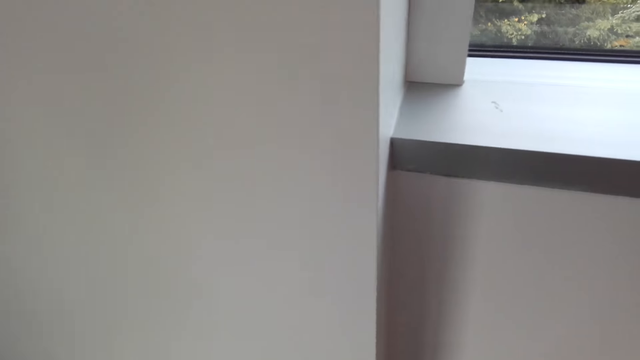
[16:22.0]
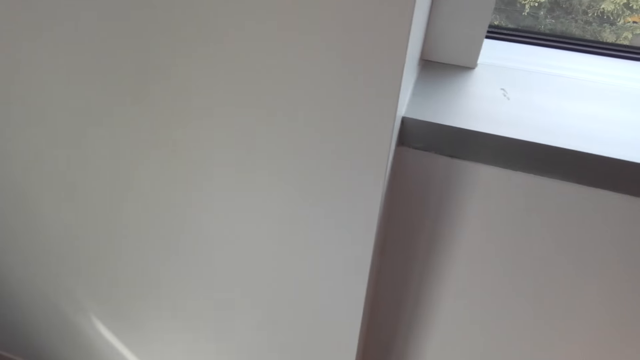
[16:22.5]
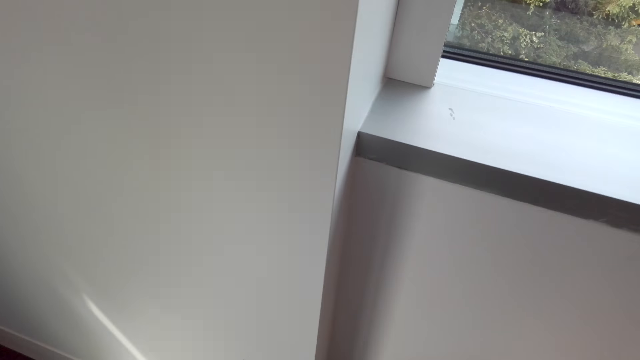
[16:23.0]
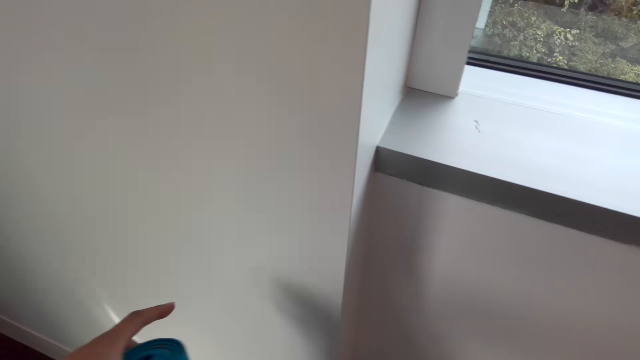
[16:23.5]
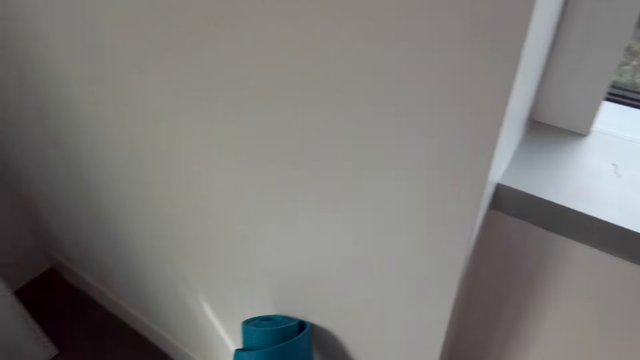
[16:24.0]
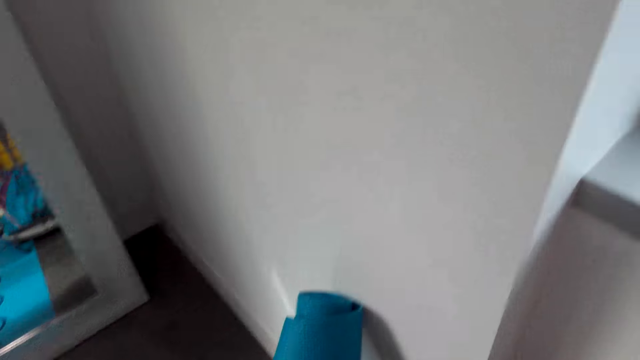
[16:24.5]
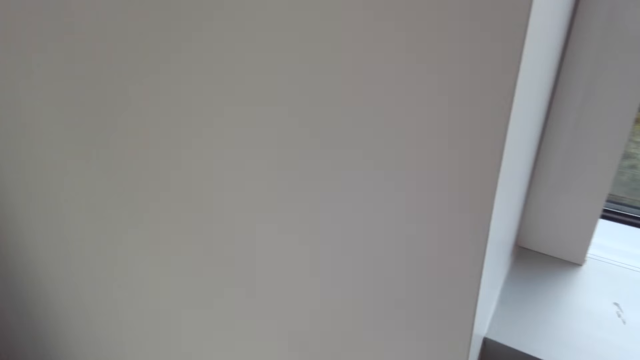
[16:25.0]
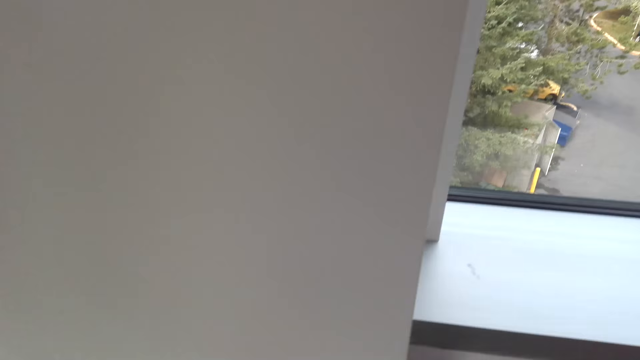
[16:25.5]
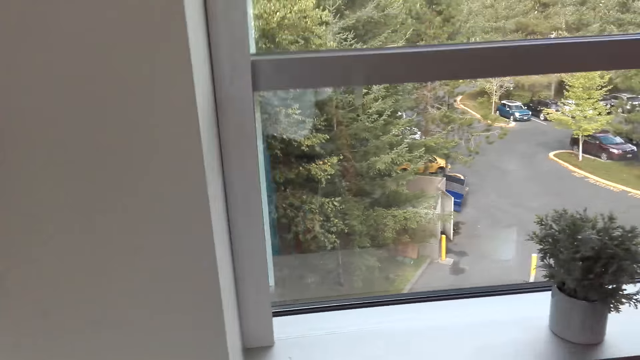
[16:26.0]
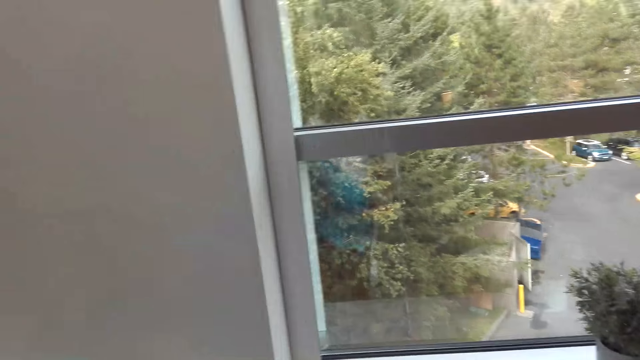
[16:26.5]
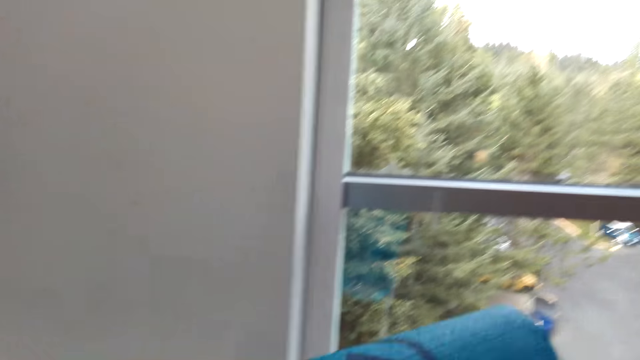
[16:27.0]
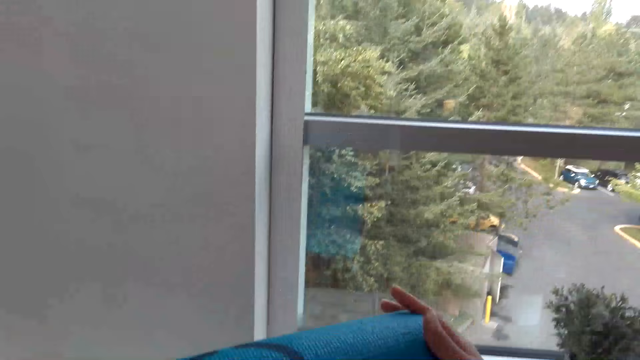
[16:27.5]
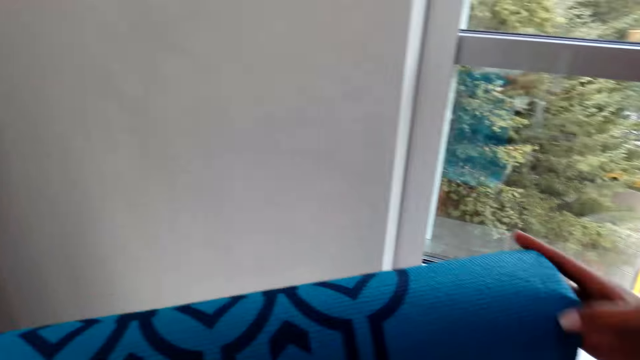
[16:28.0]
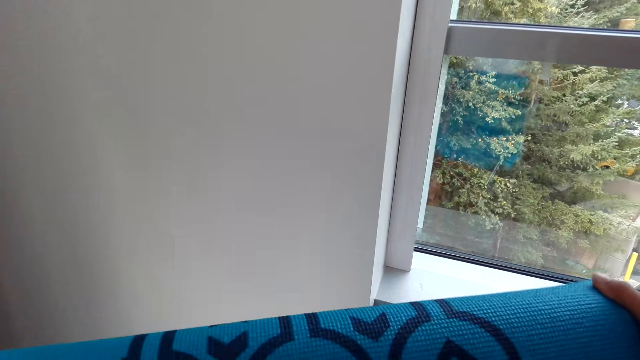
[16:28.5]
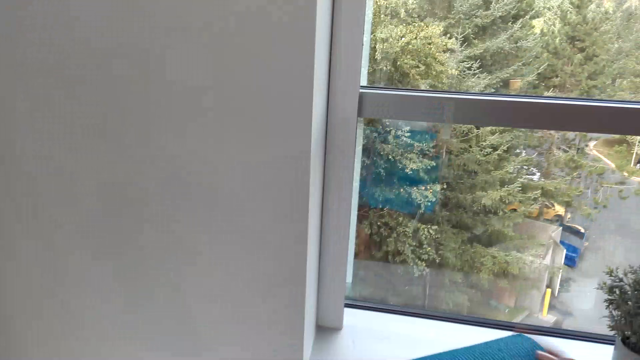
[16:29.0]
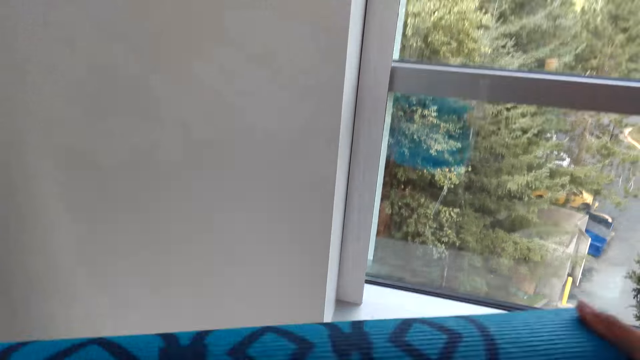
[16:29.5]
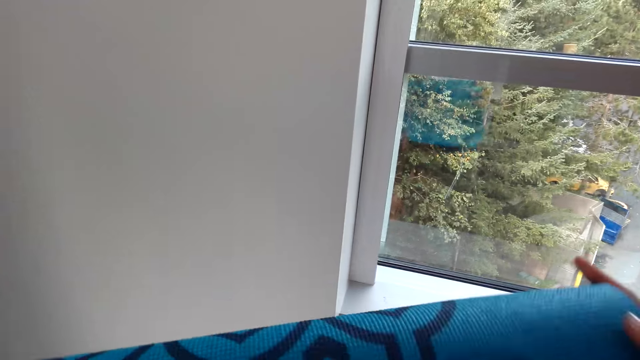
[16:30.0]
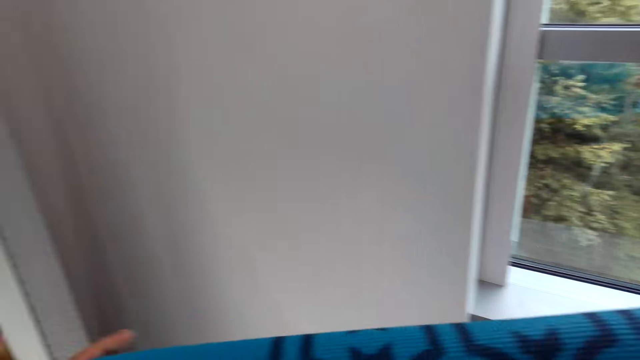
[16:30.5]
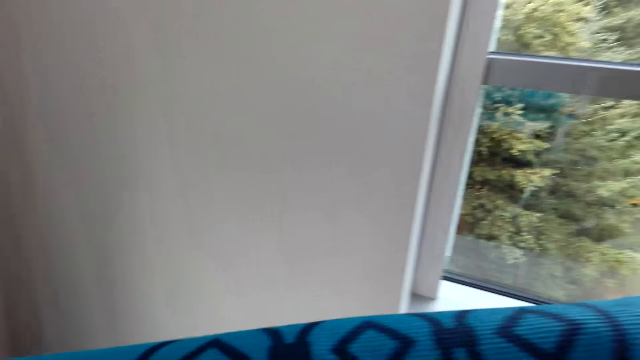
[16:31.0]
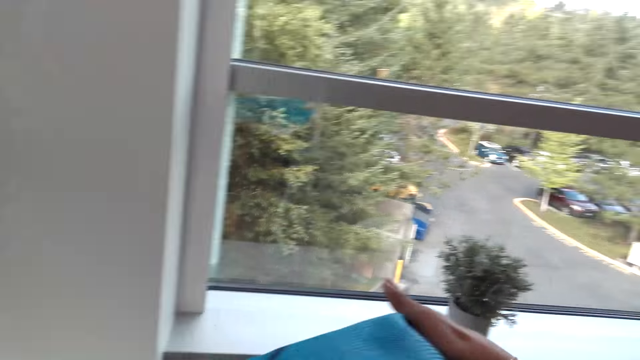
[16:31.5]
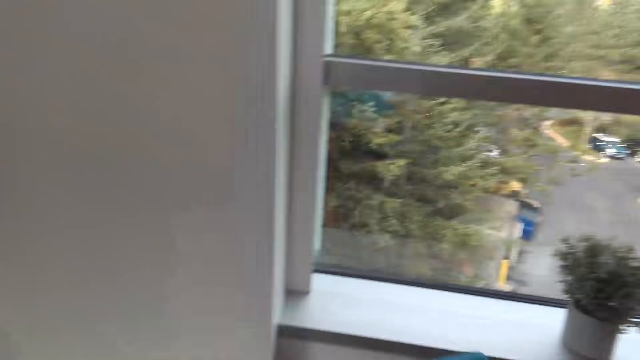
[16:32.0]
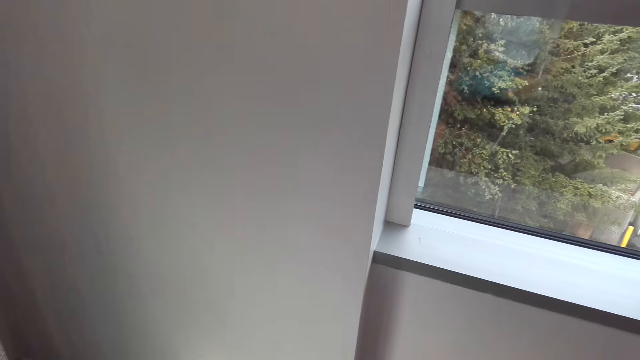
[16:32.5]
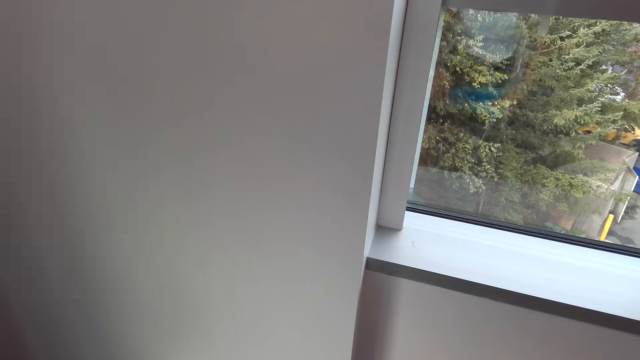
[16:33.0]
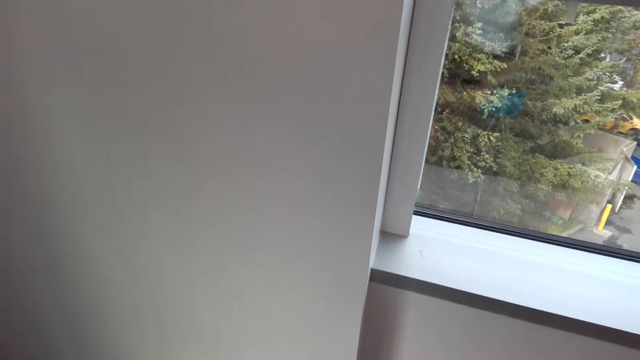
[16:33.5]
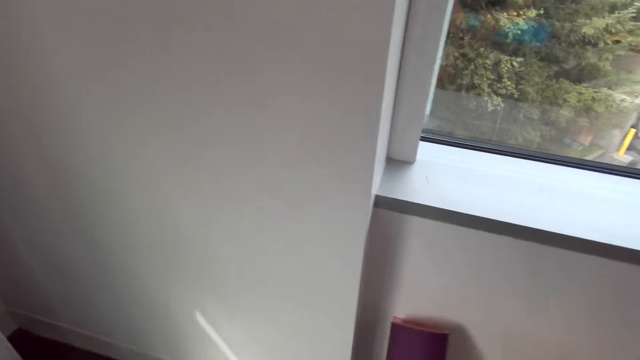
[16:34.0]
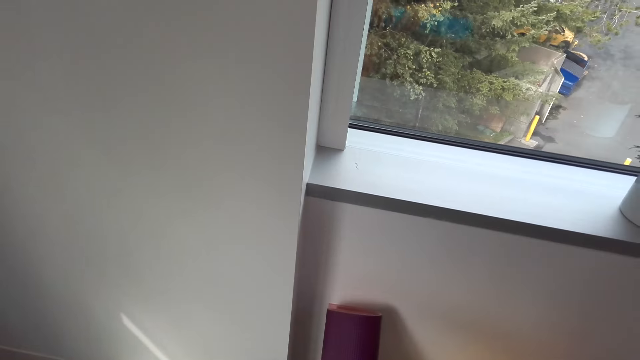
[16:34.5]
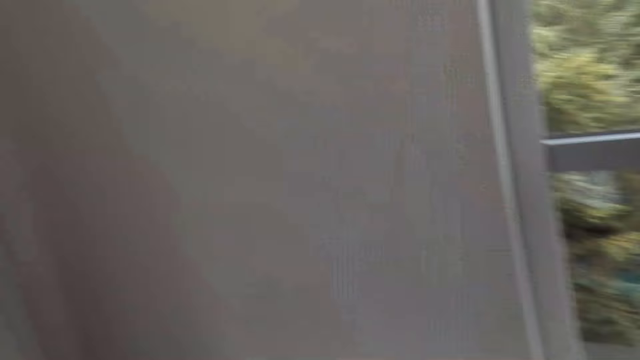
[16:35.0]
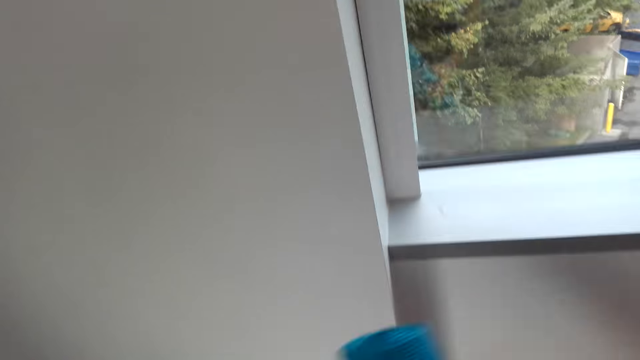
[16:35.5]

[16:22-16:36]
The camera wearer walks around the house. They roll a yoga mat. They fix something. A man converses with the camera wearer. The camera wearer converses with the man.

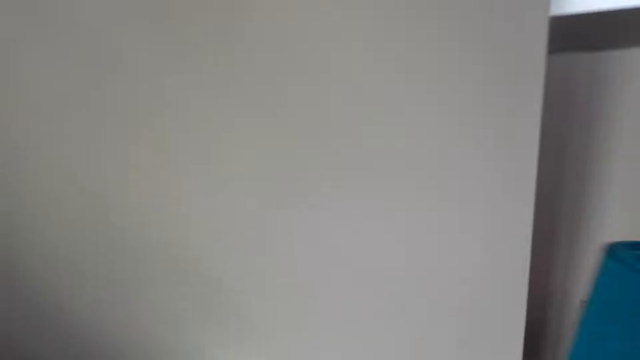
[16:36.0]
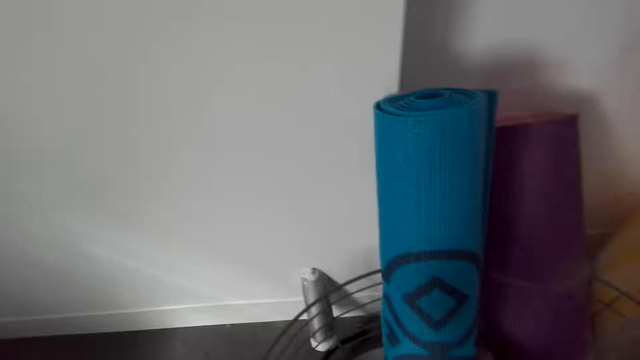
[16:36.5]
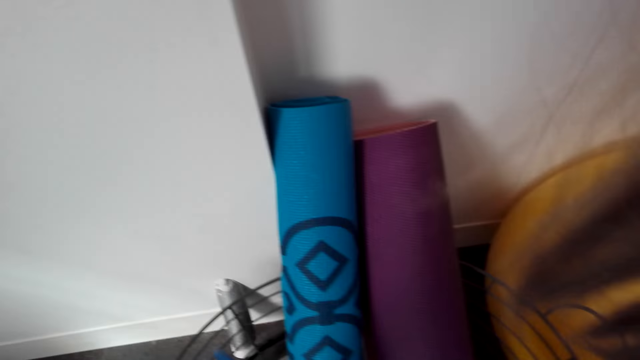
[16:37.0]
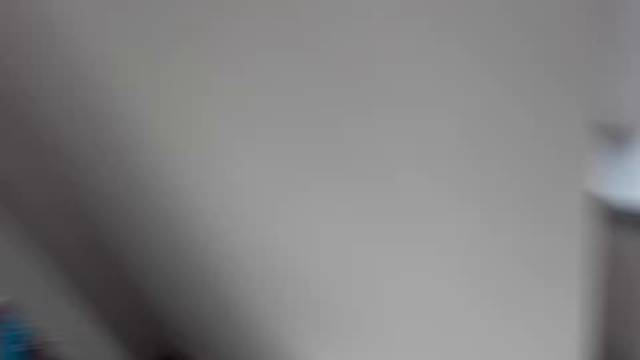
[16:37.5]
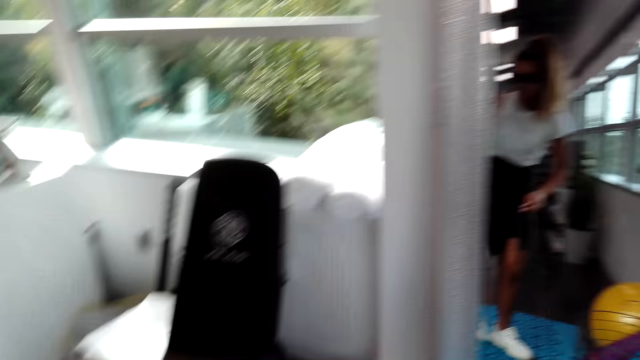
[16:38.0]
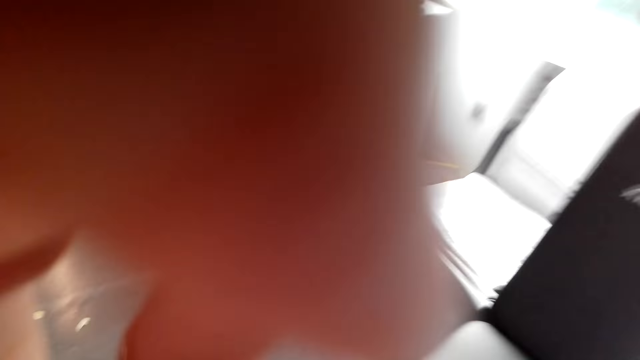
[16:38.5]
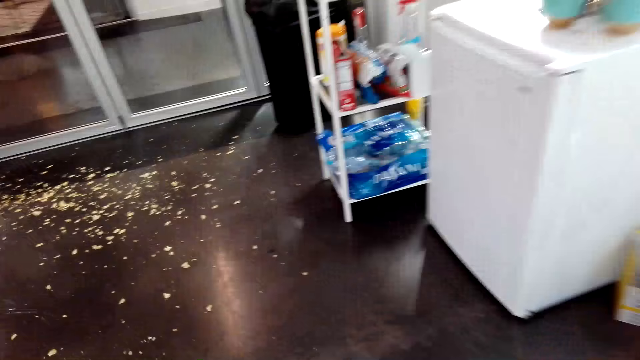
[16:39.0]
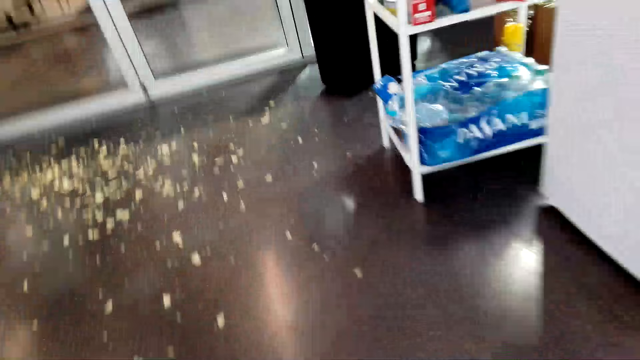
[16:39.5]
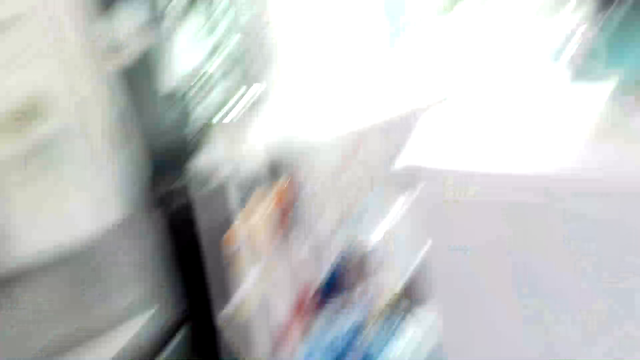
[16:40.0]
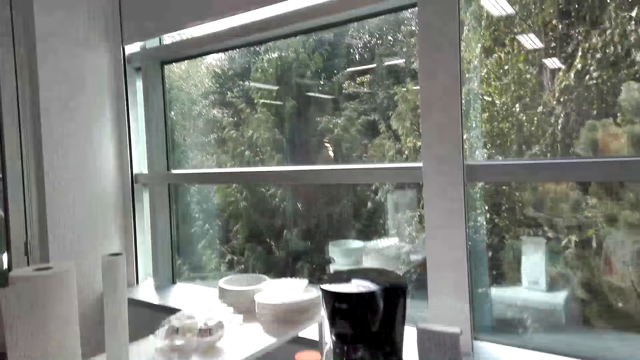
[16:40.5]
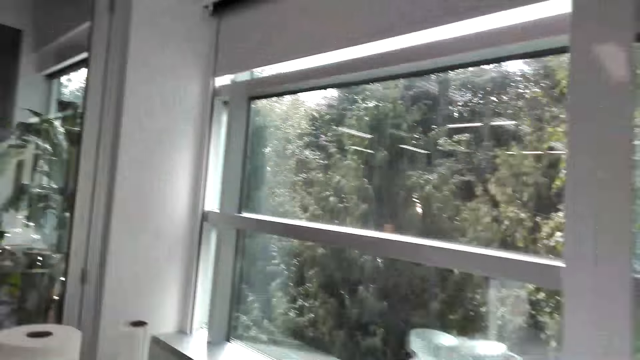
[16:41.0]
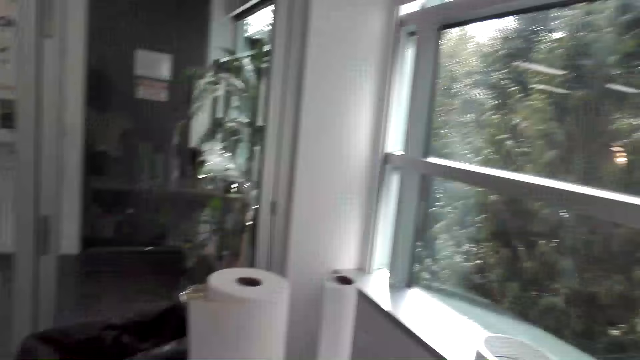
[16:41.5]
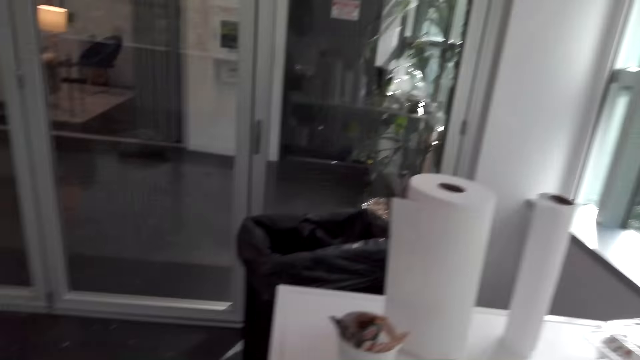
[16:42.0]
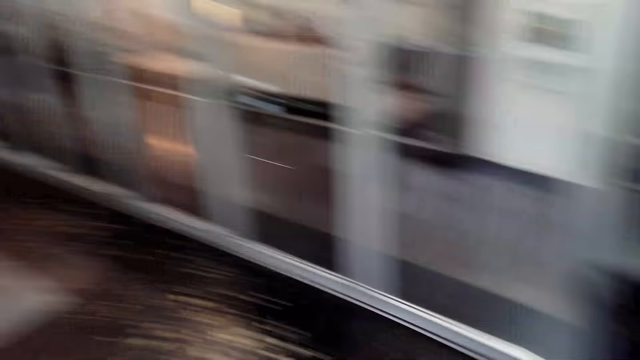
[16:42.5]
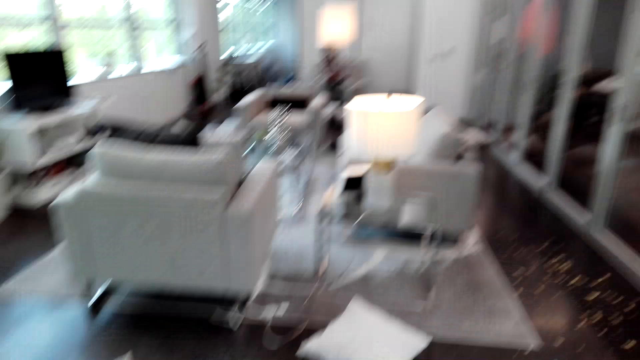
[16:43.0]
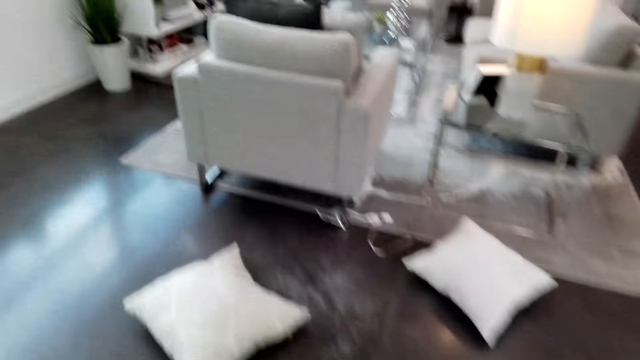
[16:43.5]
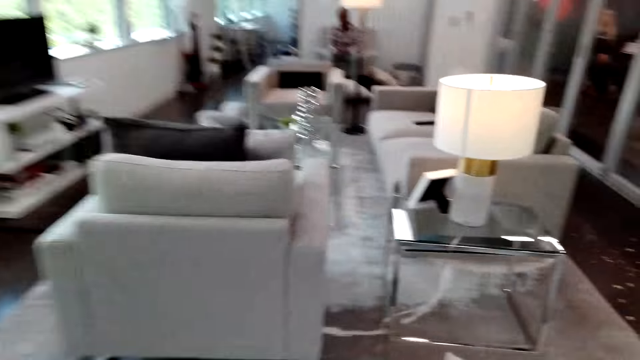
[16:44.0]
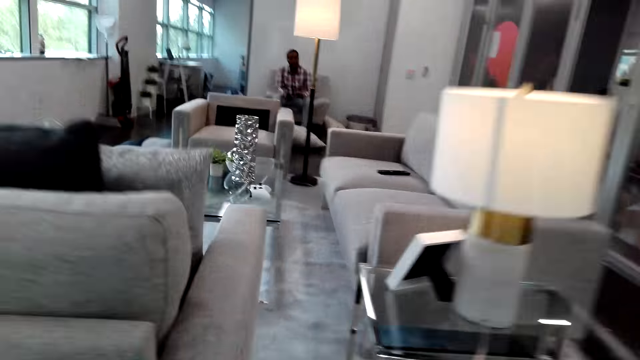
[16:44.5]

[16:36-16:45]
The camera wearer puts the mat on the wall. They look around the house. They look around the house again.
